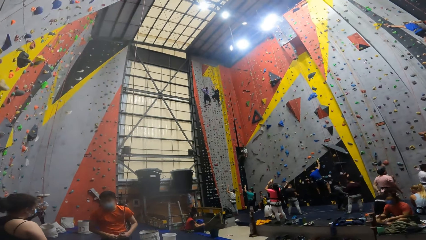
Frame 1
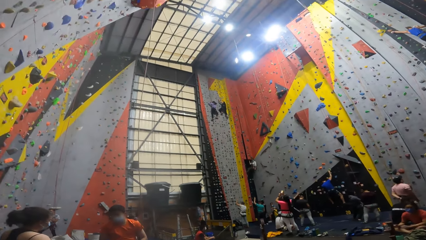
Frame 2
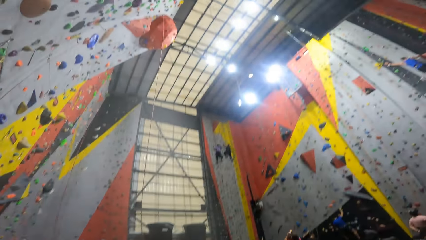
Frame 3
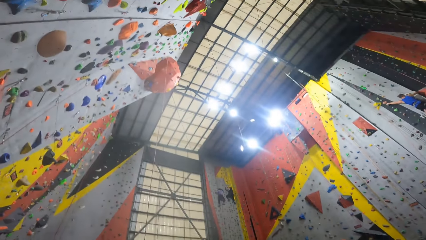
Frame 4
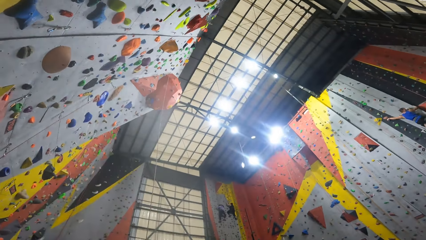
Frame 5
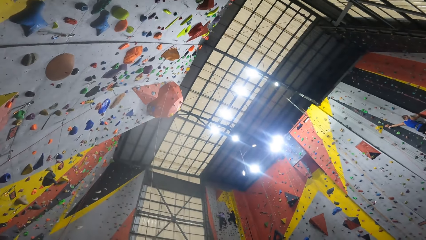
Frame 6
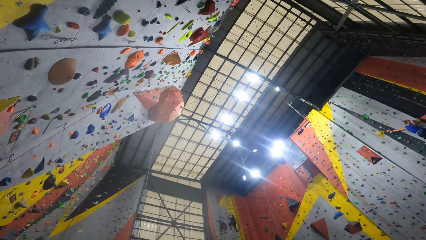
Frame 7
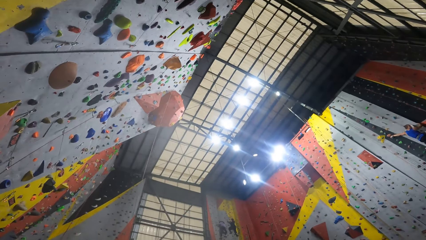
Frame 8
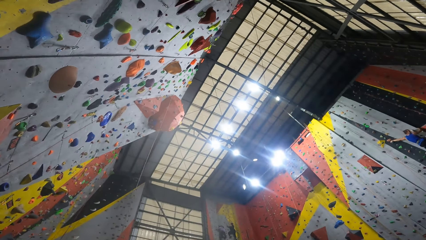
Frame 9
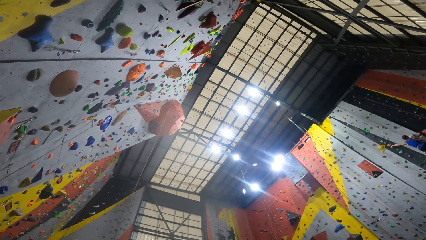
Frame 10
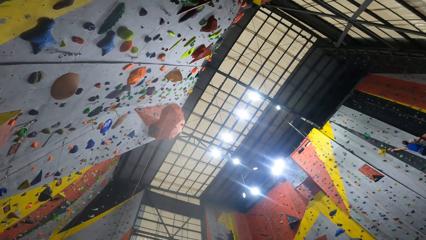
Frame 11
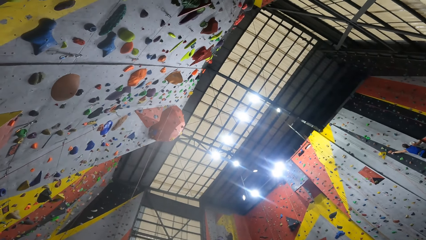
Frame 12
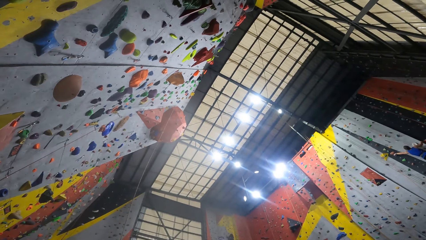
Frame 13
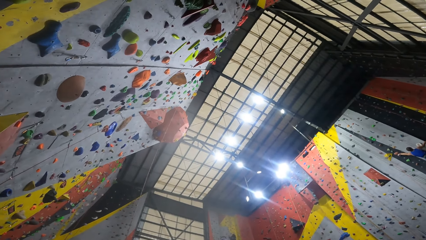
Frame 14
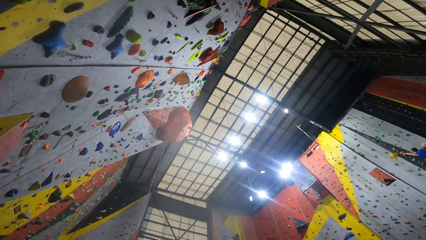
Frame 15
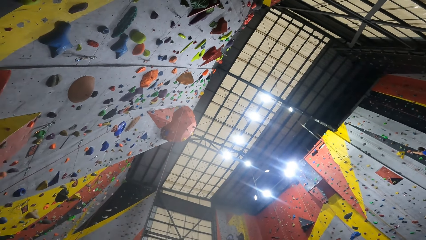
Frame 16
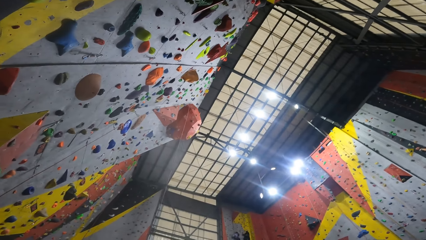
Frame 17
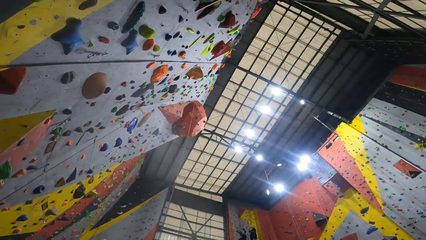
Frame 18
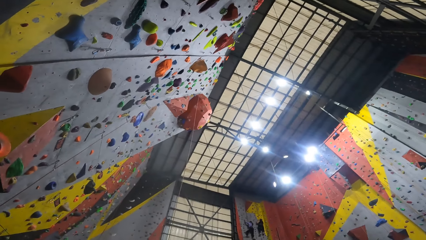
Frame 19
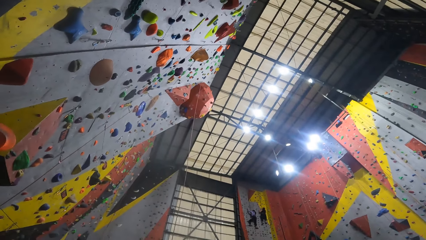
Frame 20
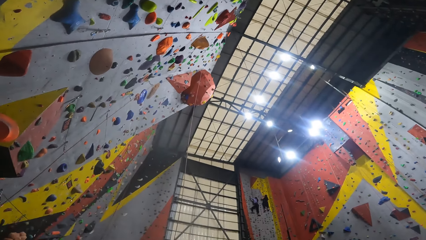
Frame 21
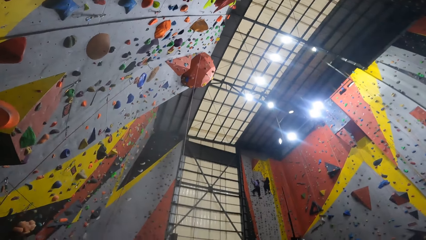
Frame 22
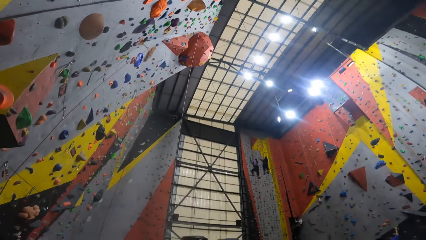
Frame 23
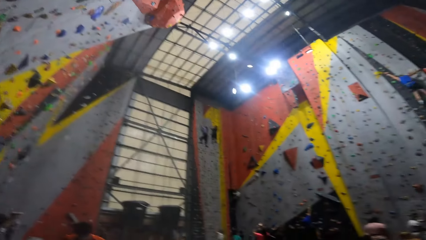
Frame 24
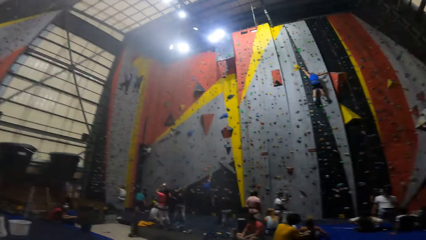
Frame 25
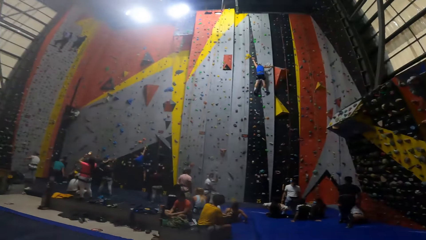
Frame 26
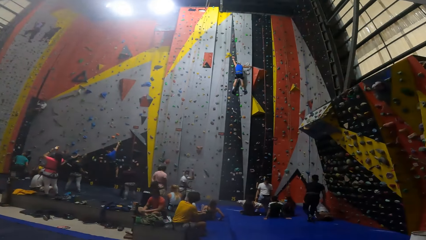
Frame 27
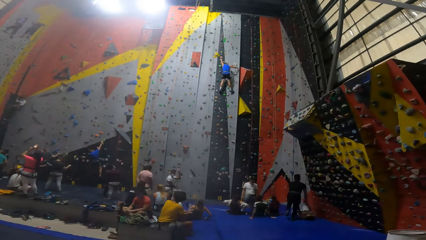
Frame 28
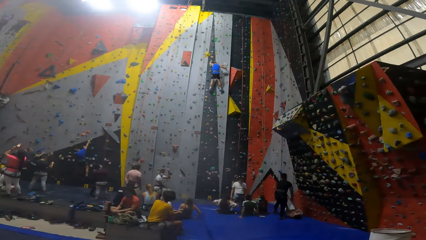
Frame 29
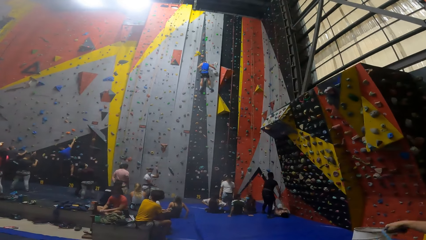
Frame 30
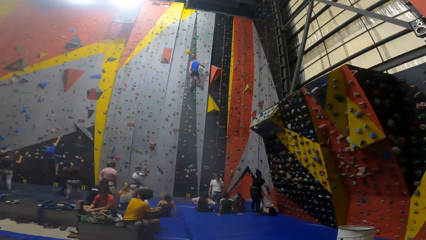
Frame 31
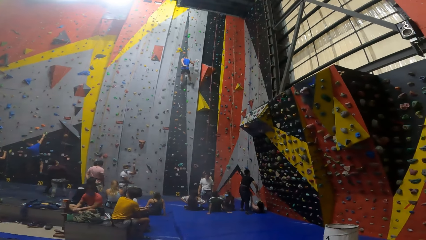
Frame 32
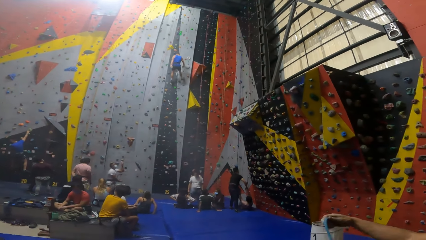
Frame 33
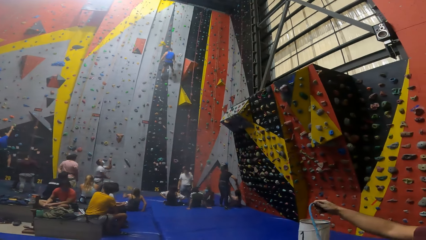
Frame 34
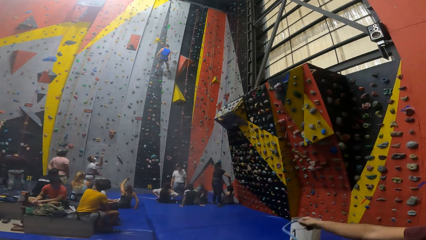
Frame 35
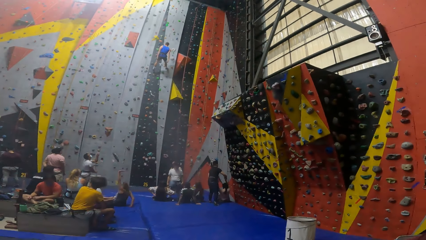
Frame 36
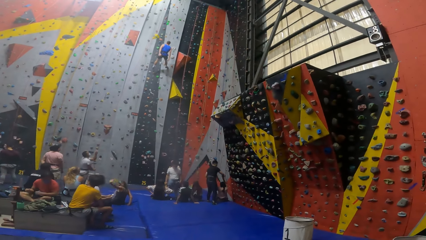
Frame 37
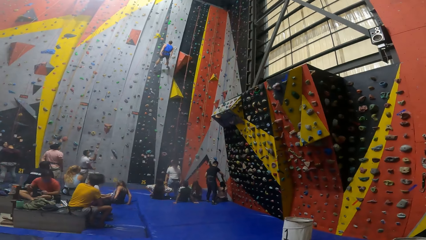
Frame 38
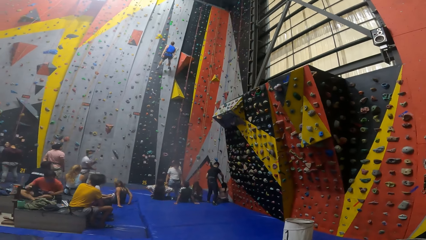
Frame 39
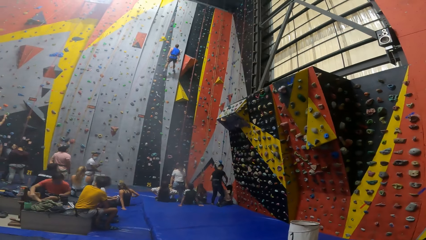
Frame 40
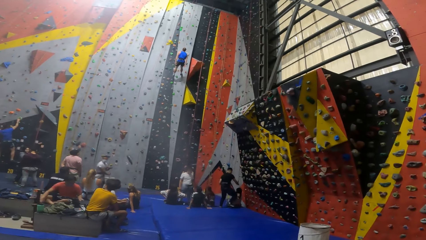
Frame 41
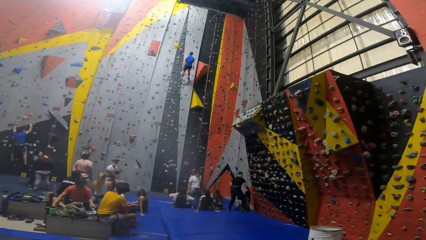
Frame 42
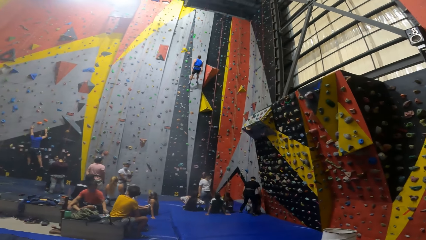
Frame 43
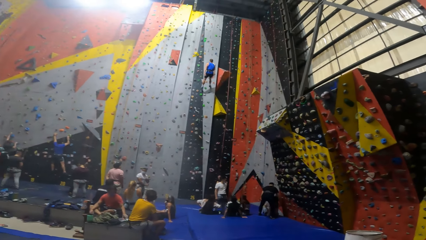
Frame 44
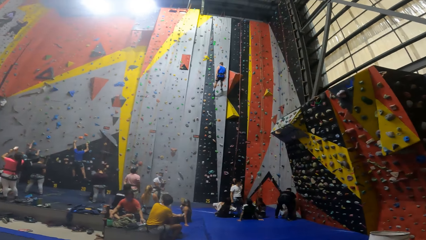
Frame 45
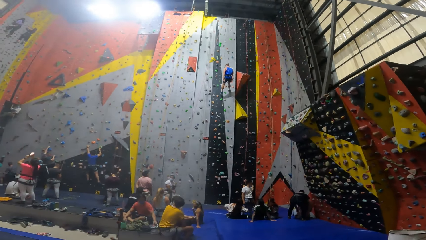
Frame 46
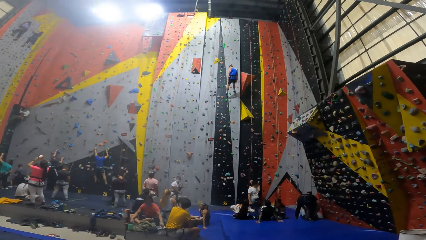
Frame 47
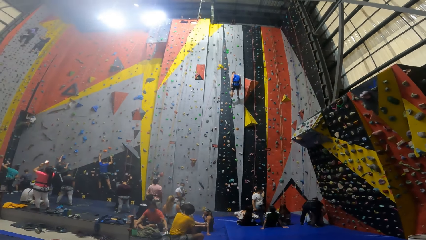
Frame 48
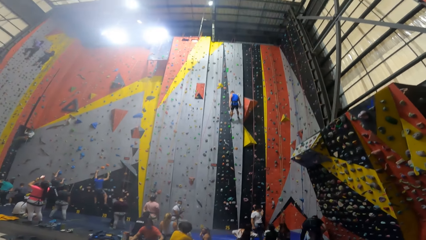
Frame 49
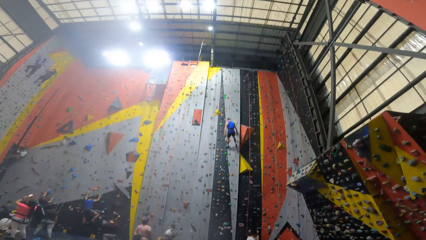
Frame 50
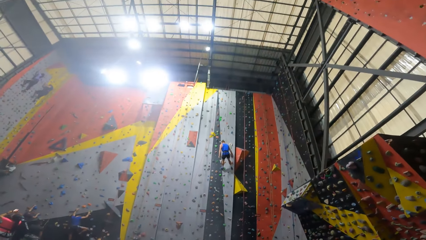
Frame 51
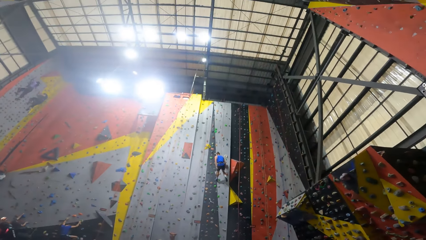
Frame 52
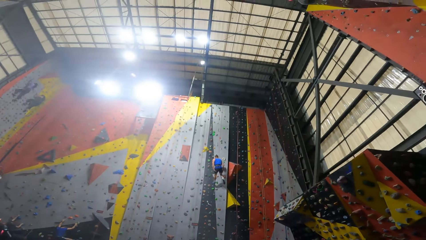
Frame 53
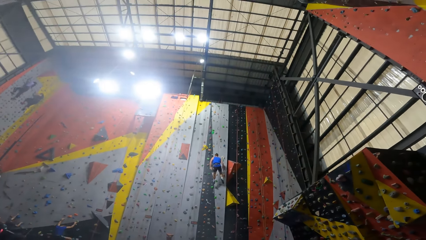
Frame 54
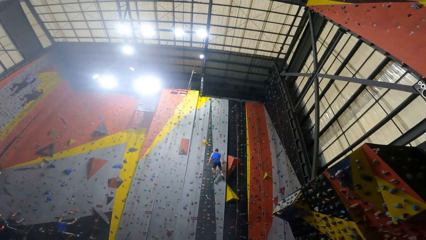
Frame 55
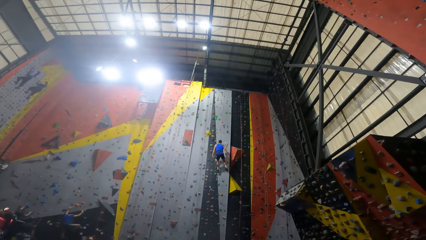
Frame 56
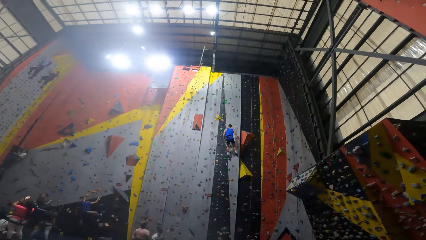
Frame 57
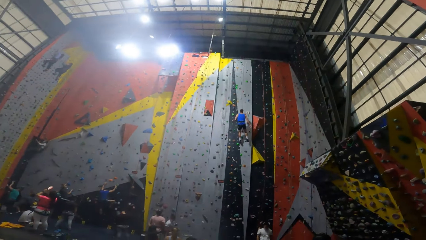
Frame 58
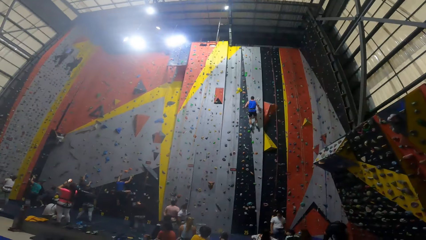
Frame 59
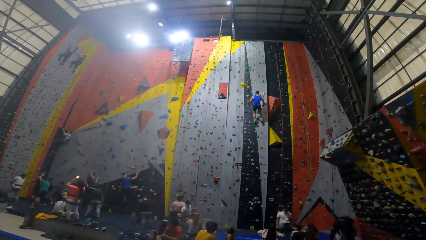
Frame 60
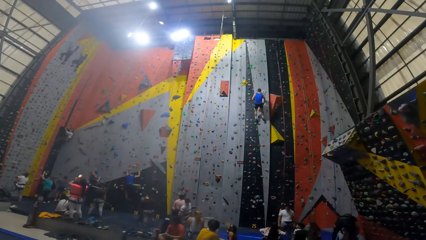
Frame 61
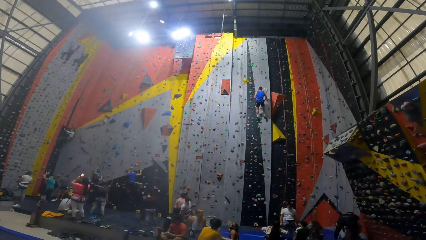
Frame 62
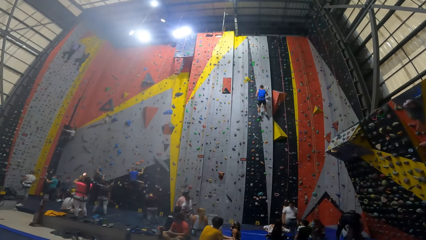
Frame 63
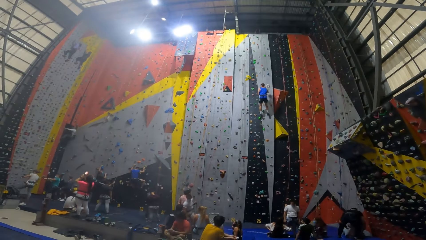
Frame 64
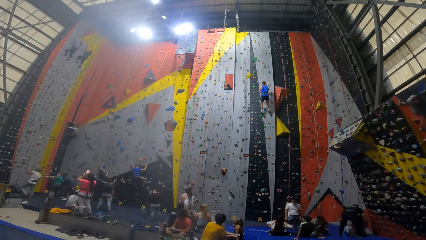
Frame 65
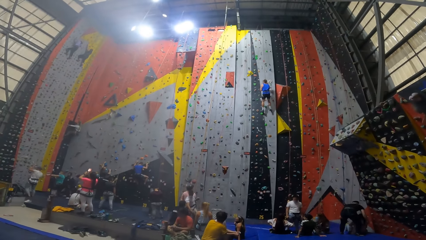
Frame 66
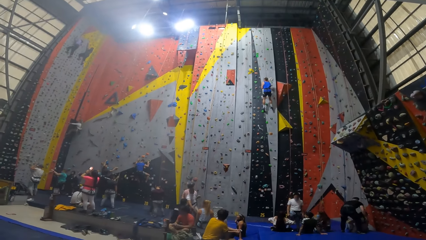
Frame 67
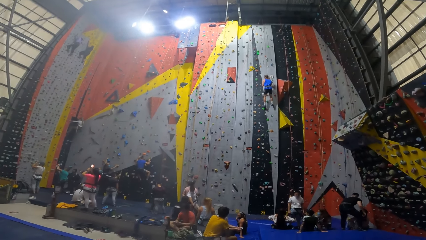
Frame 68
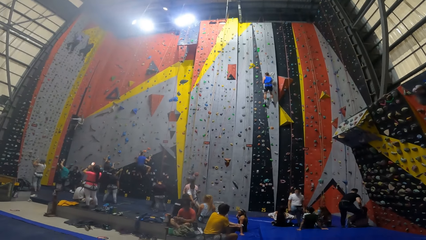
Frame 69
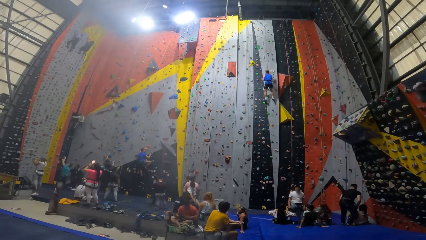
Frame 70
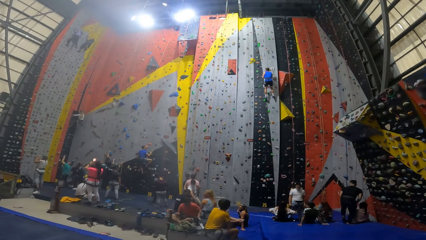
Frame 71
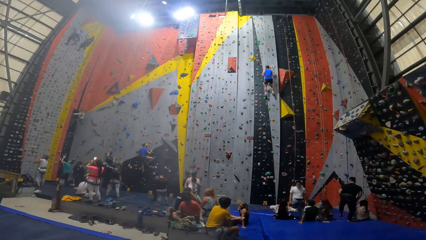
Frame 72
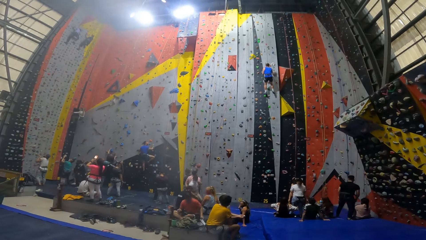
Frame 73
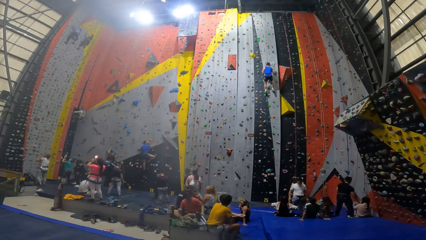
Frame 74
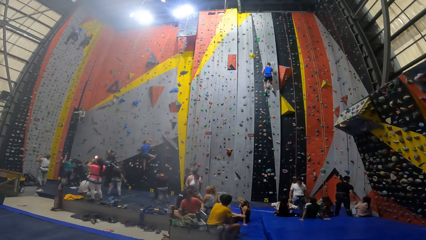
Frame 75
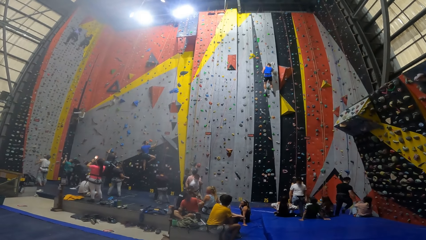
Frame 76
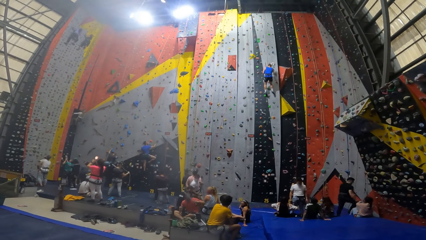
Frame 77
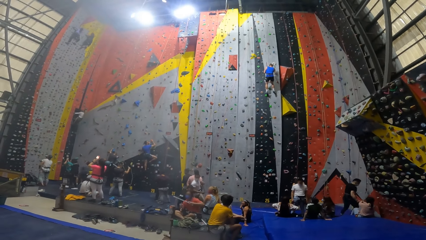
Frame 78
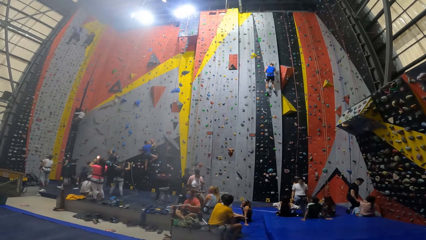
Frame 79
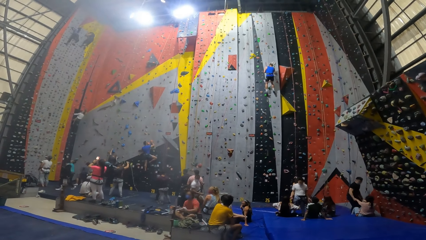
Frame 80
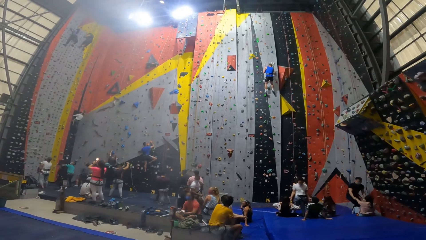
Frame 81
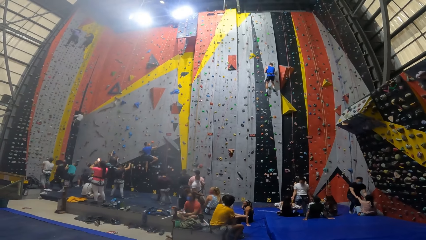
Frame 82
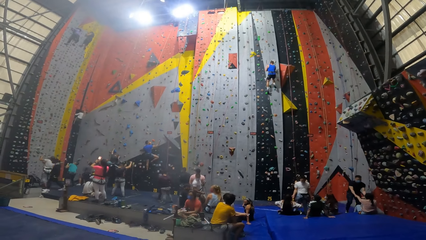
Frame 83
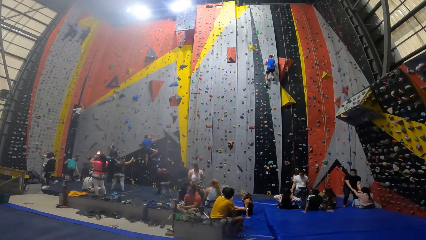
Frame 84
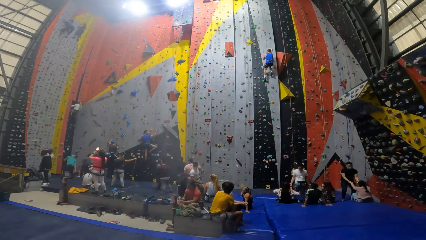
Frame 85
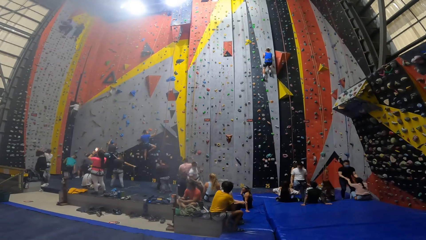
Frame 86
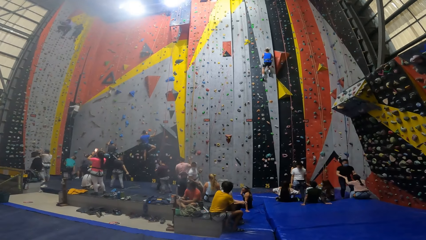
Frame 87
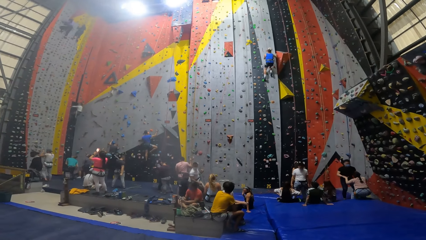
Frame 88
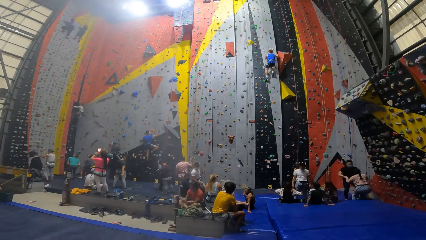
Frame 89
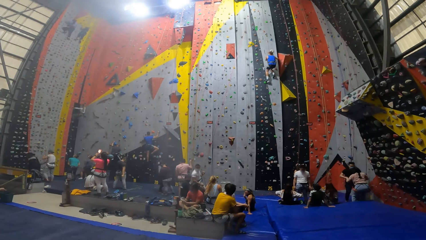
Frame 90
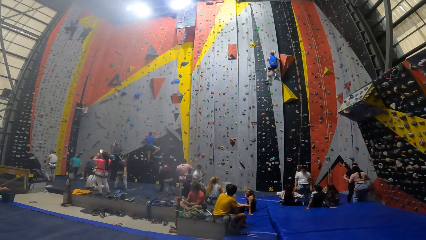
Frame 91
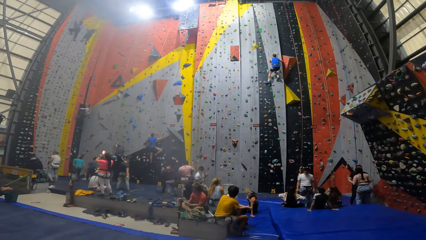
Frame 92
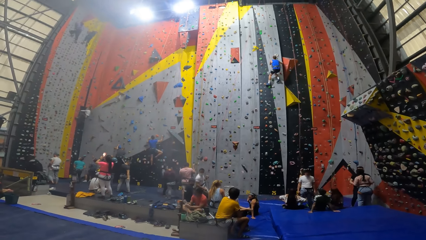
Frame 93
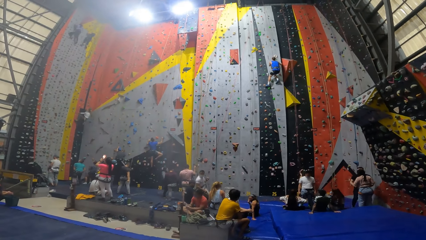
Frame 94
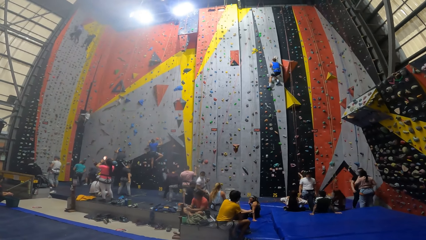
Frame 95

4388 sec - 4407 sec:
The camera wearer looks up the wall. They look around in a room. A person swings up on a wall. The camera wearer interacts with people.
